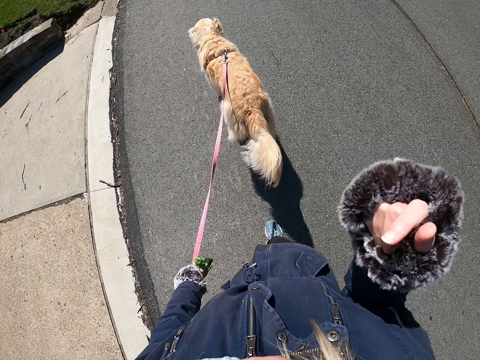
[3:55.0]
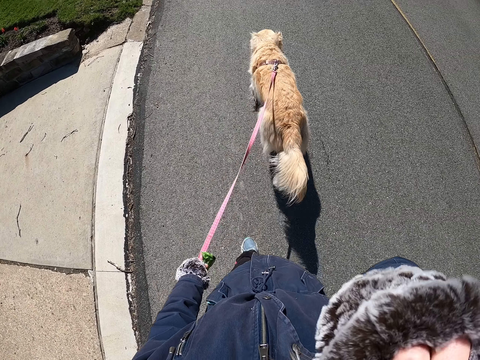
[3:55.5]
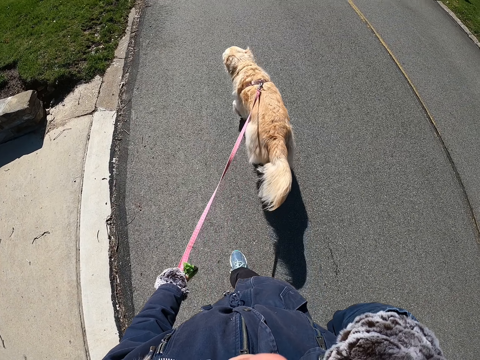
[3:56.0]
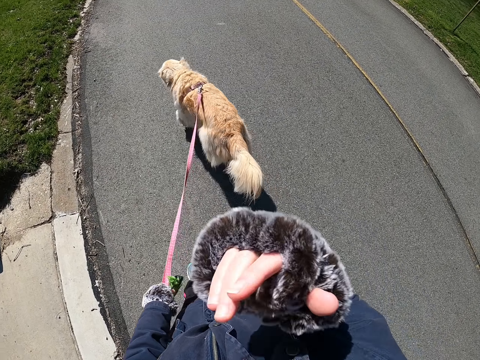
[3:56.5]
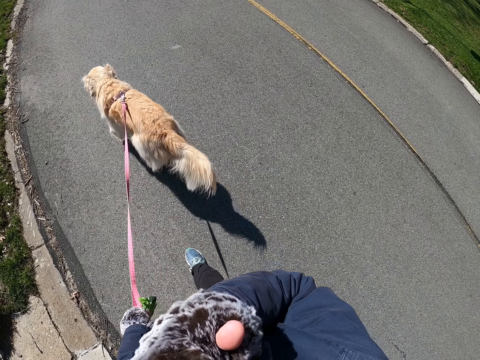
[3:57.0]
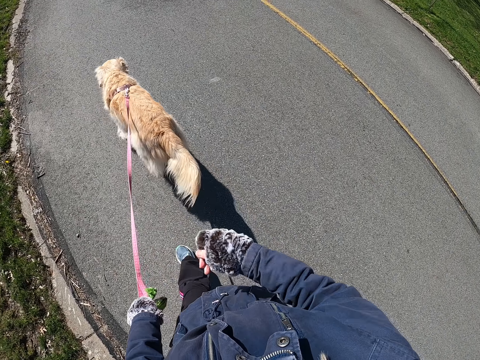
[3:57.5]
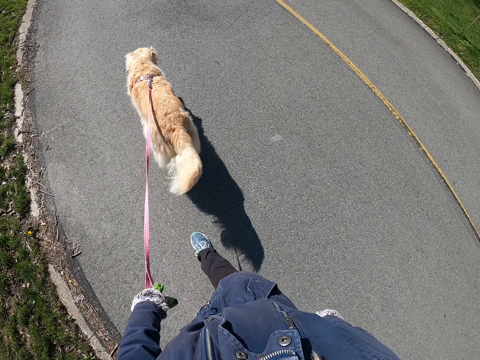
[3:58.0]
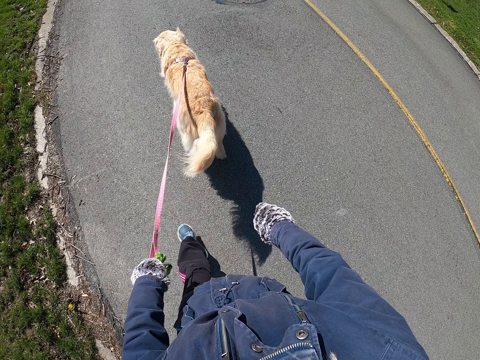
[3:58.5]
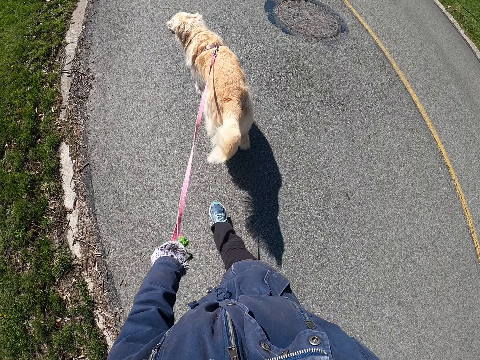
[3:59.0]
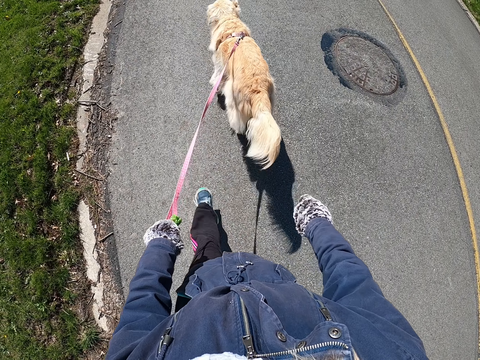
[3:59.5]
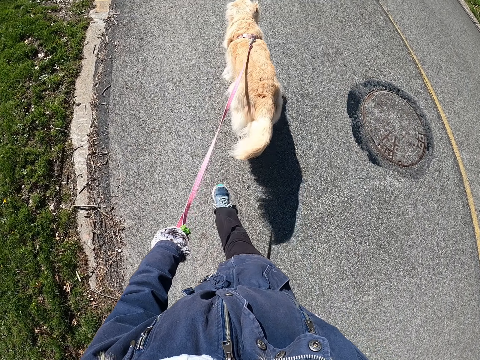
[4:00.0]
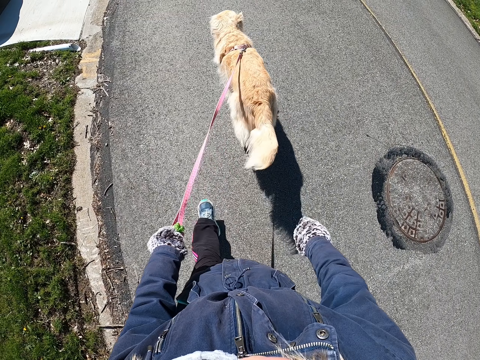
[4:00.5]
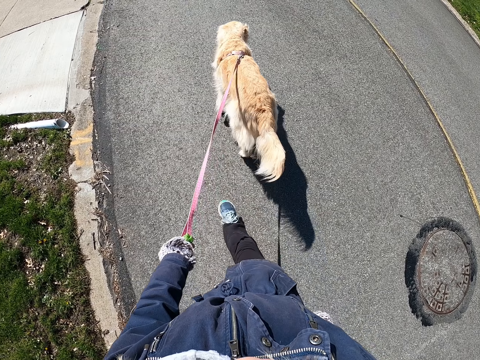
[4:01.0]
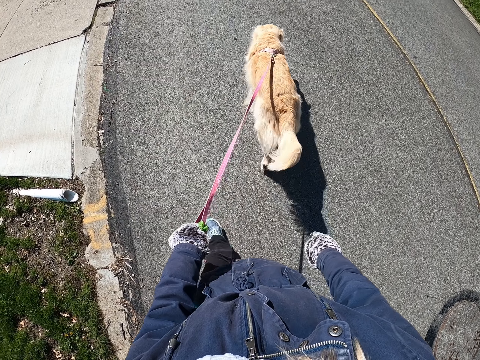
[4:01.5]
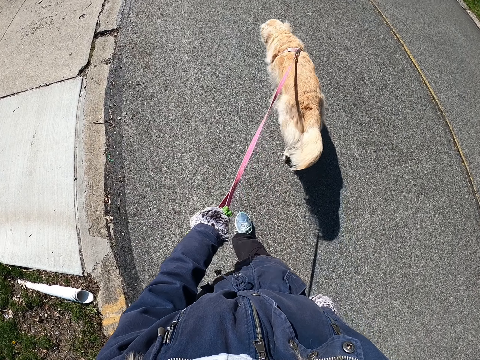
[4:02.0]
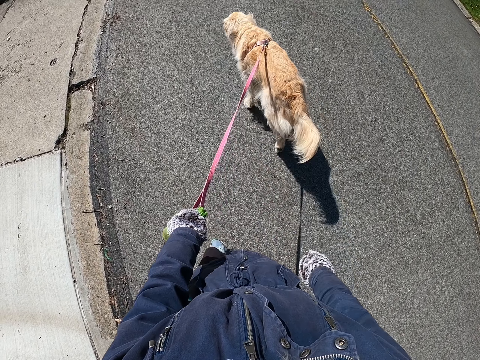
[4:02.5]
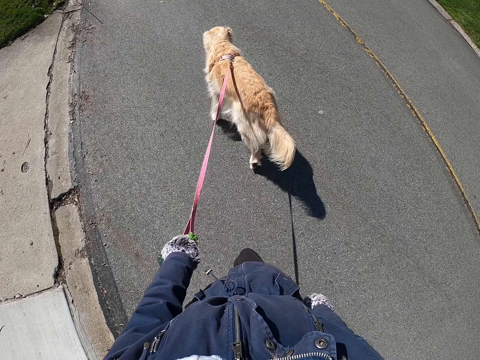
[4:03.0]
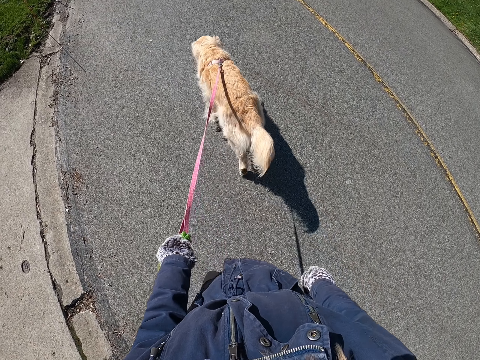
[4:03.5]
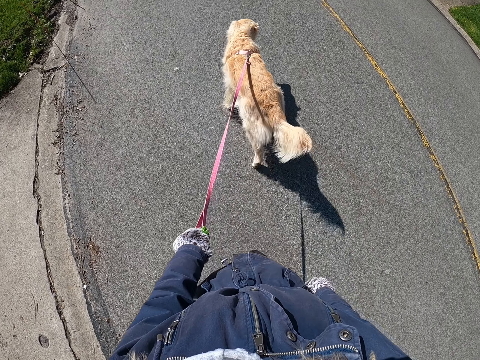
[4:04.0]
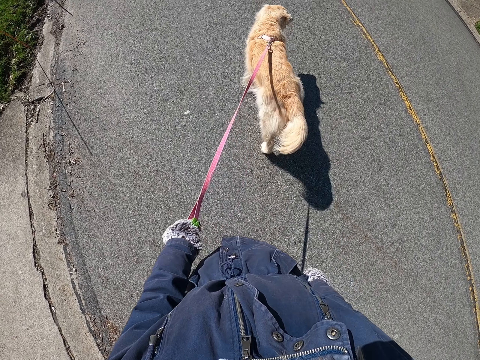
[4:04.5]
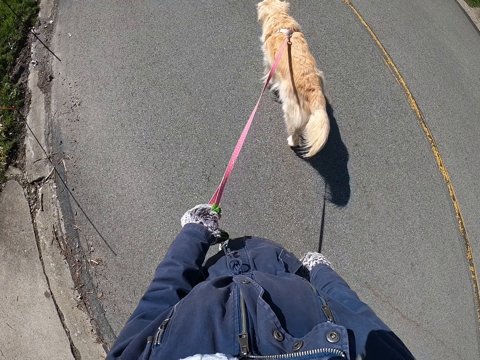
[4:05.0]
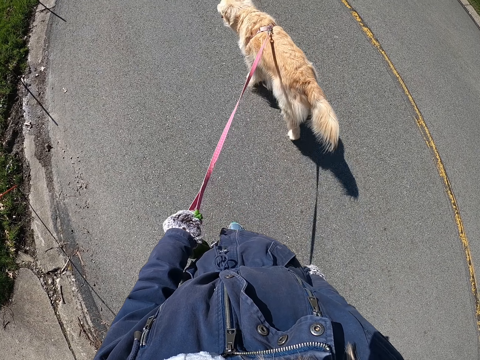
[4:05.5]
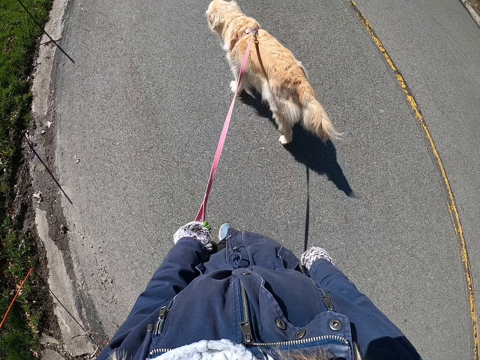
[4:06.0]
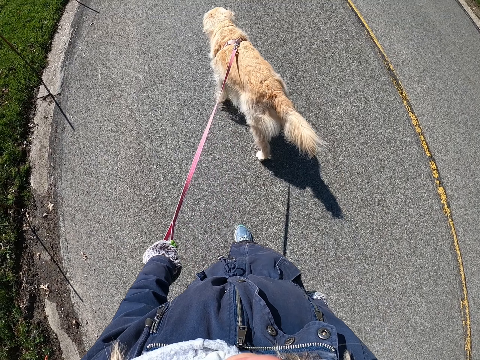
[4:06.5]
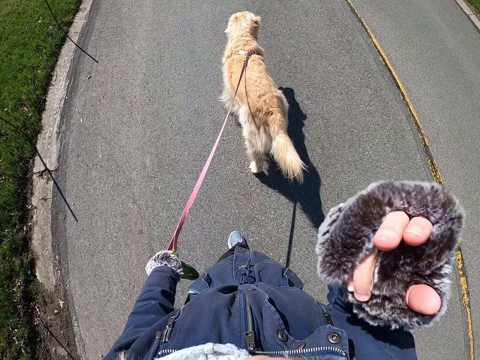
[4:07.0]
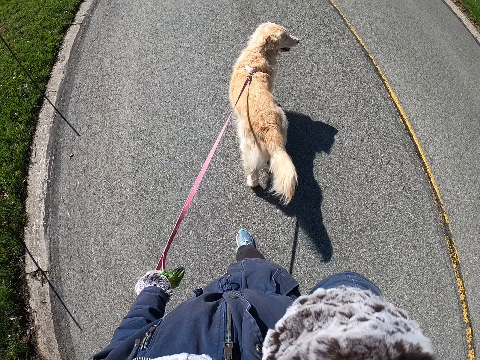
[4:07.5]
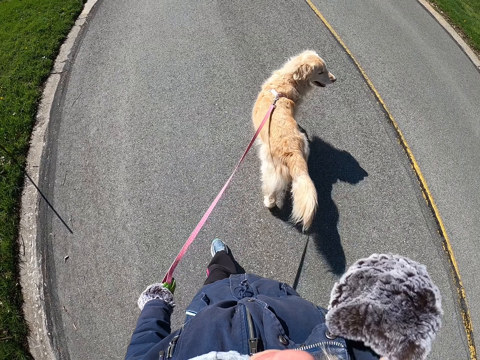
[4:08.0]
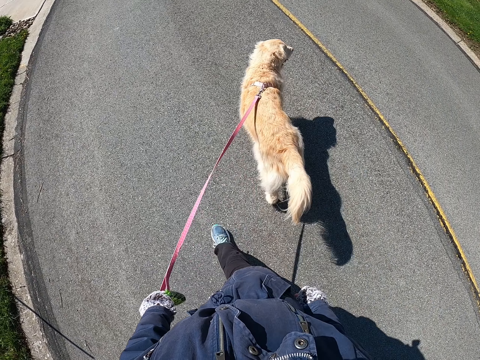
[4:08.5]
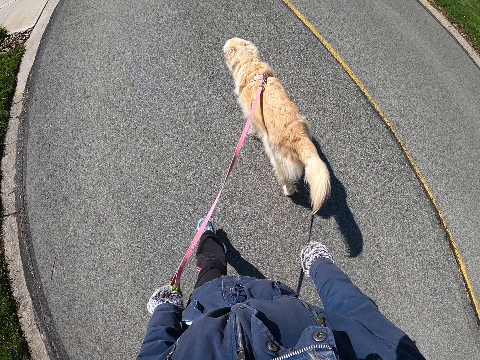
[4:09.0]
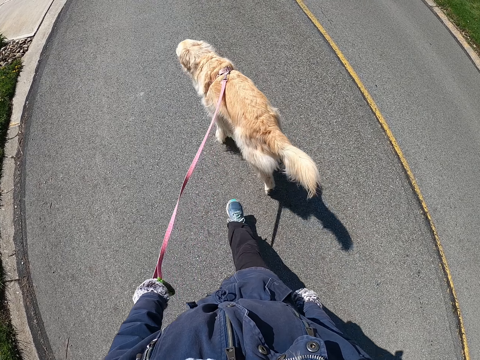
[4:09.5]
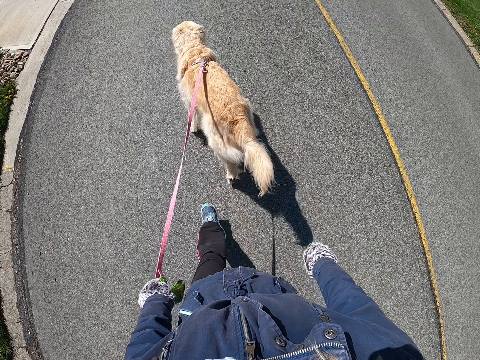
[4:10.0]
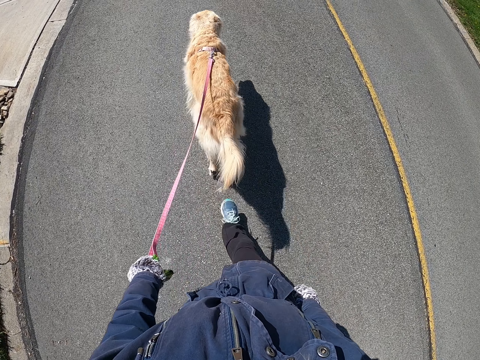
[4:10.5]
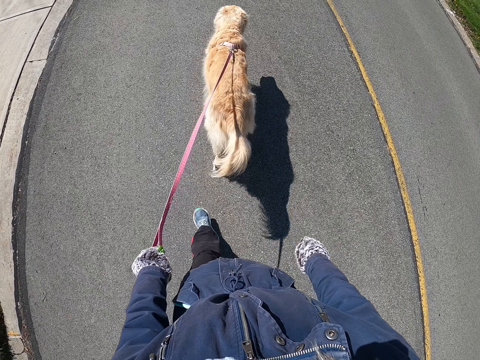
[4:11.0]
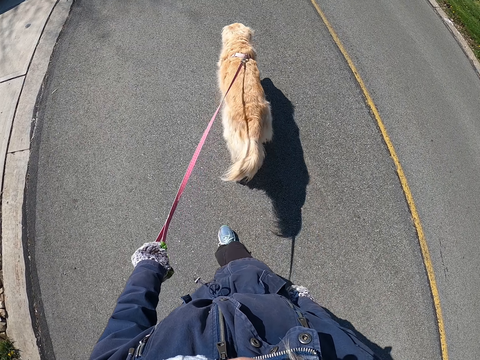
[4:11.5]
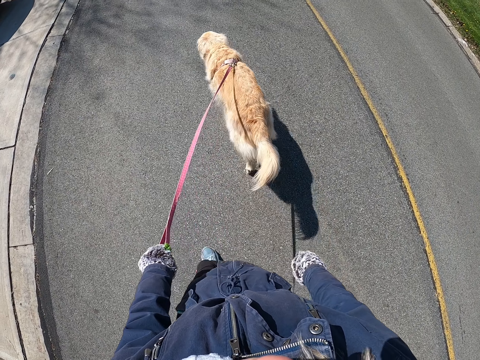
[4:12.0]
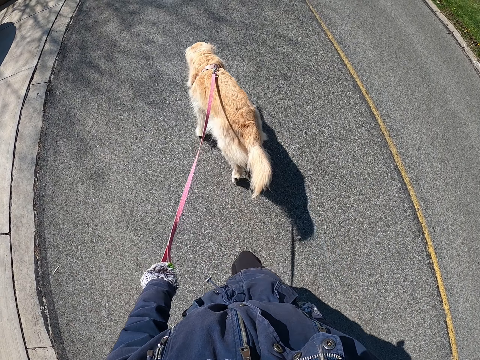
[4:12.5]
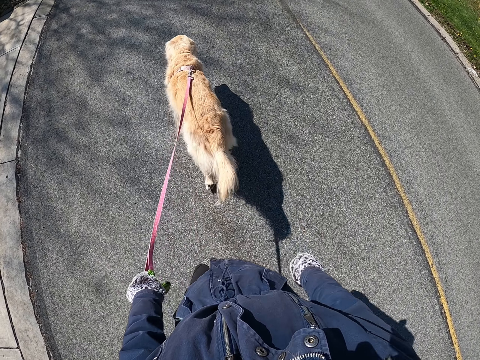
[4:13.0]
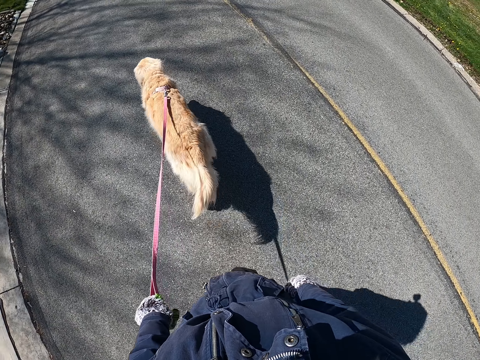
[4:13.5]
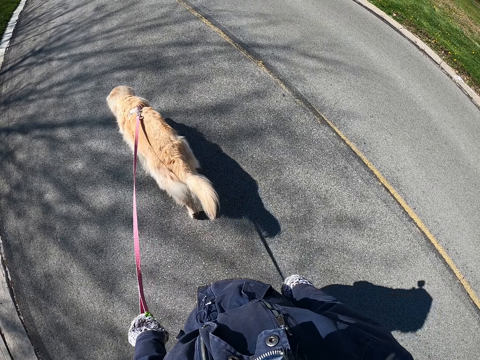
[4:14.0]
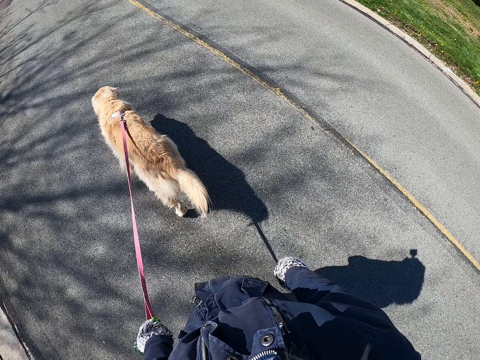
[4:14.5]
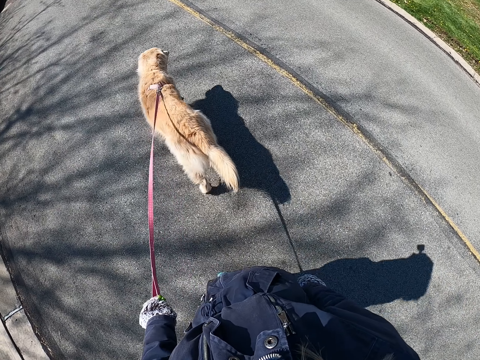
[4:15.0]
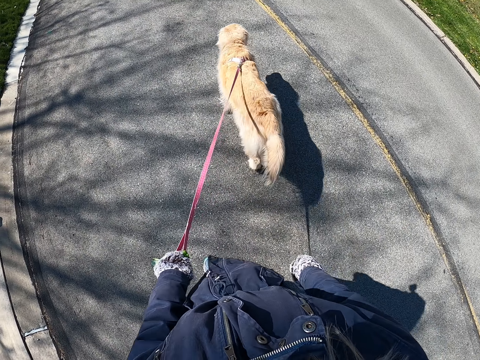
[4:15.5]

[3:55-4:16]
The camera wearer drops the hand down. They walk a dog on a road. They raise the hand. They walk around. They touch the face. They raise the hand. They walk the dog on the road. They drop the hand down.

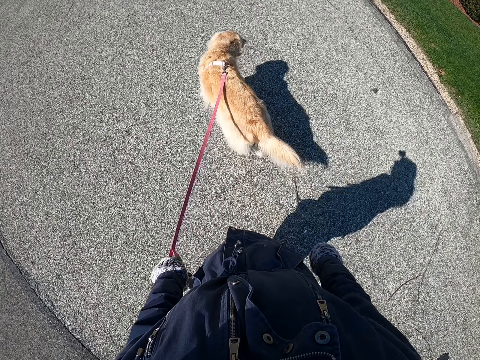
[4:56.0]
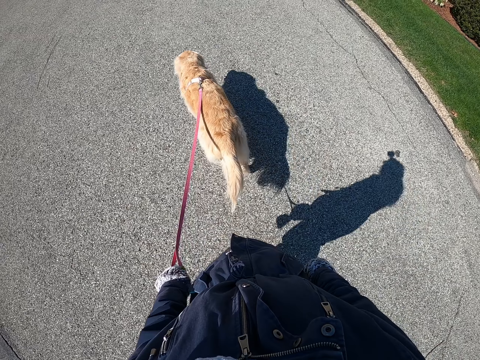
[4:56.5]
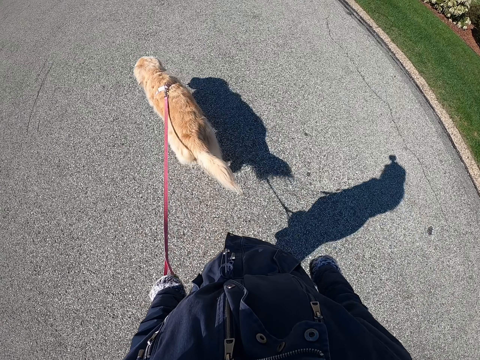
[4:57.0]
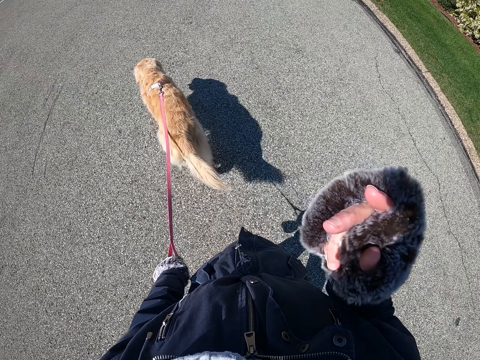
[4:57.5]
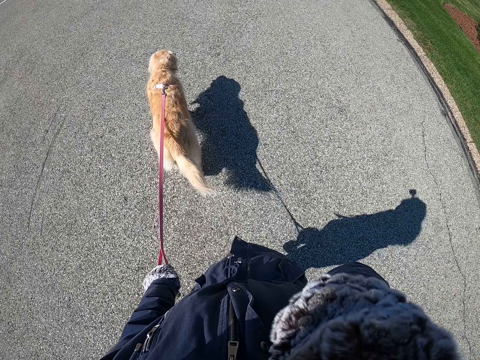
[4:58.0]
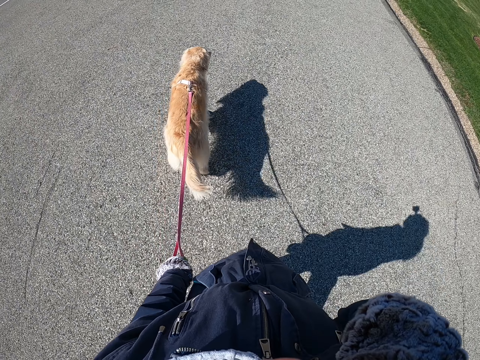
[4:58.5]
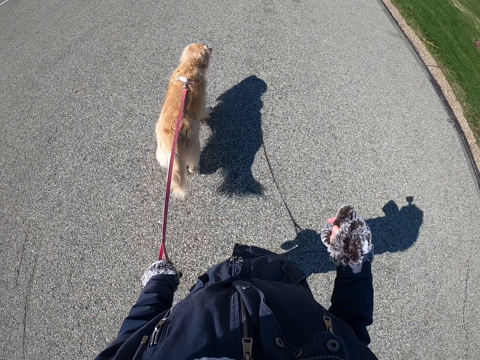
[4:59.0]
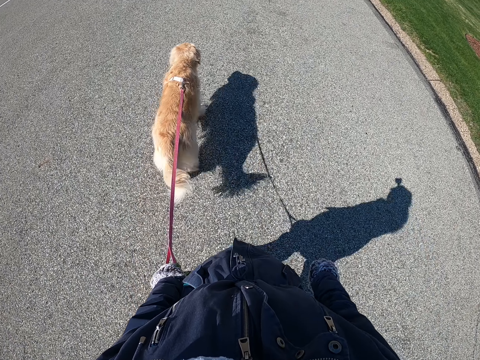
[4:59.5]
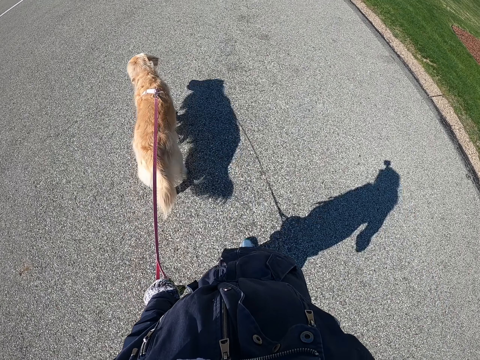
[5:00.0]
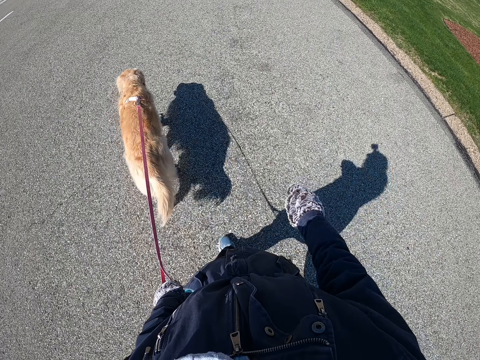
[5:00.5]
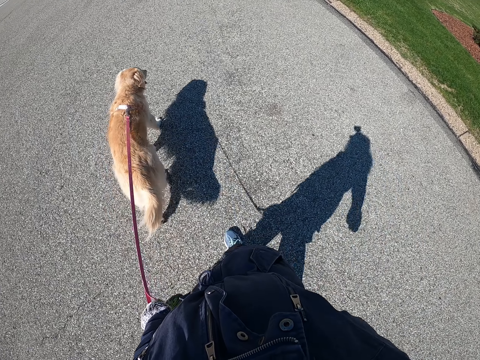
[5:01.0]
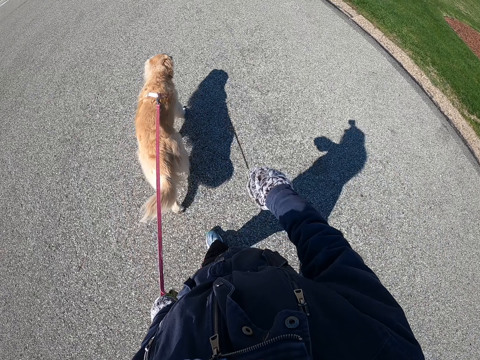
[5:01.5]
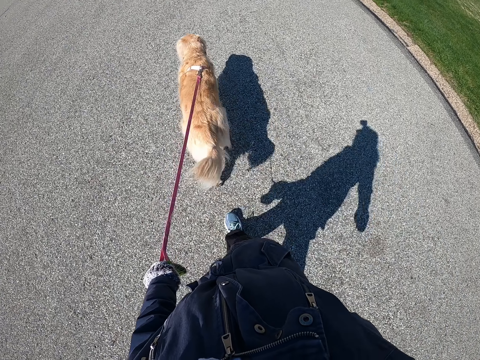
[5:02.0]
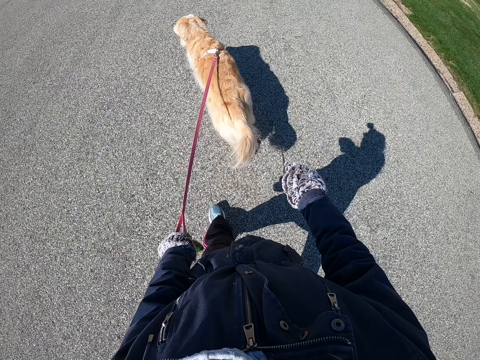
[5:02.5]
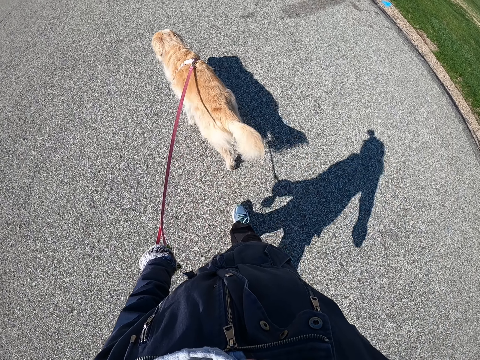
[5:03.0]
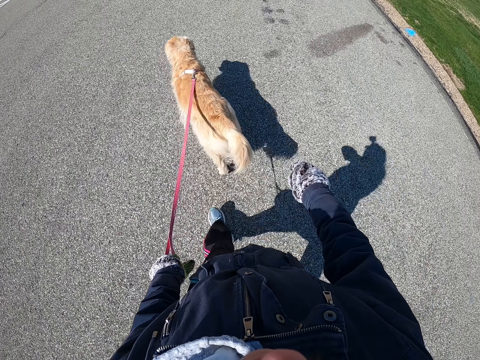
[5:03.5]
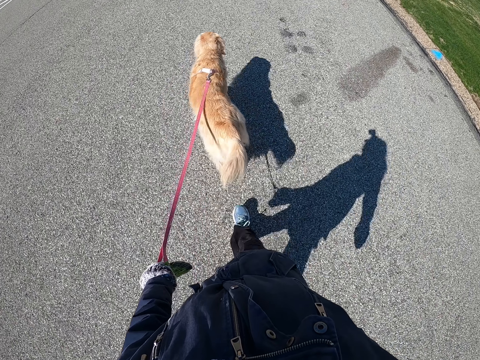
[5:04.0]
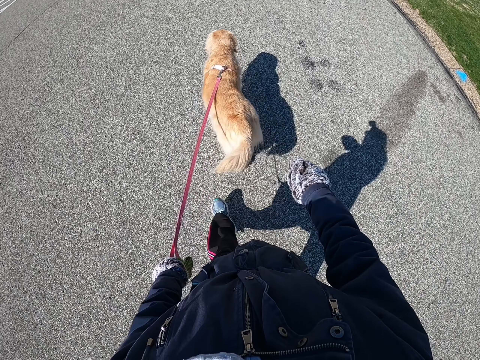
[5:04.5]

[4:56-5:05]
The camera wearer raises her right hand. She touches the eye with the right hand. She walks on the road.
